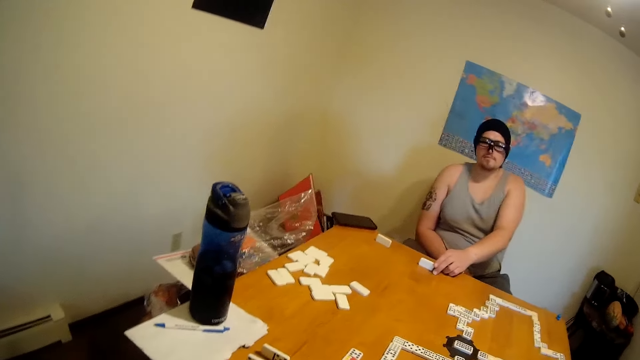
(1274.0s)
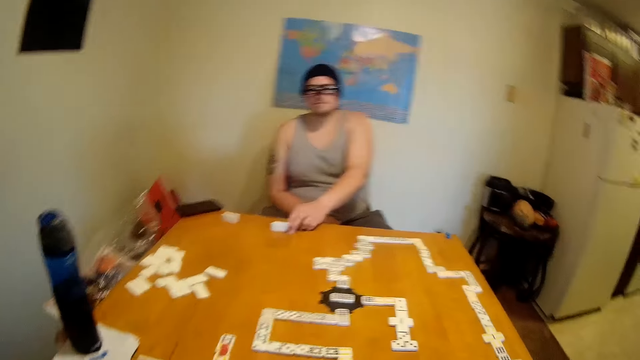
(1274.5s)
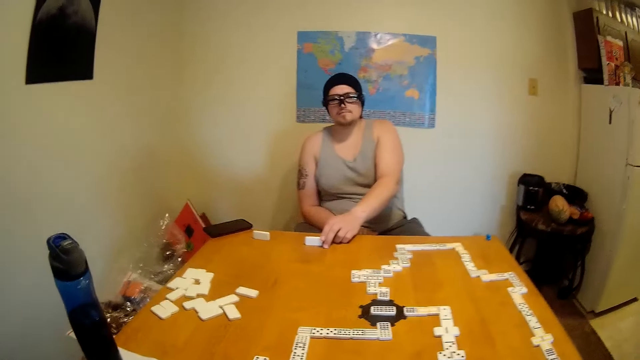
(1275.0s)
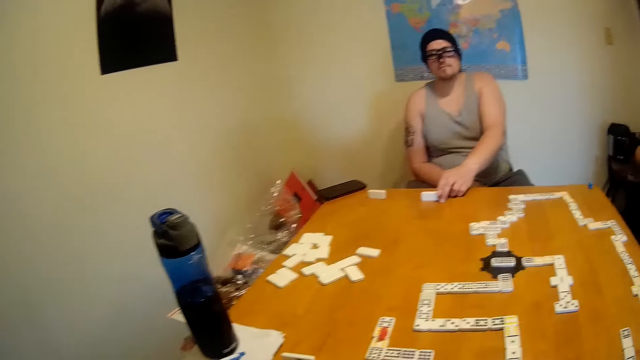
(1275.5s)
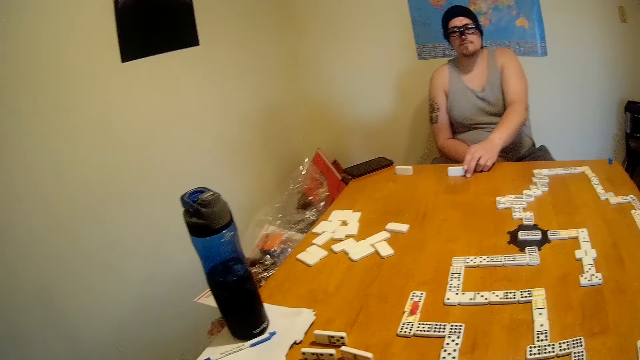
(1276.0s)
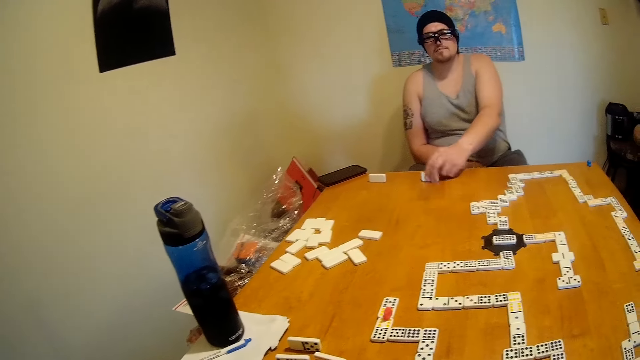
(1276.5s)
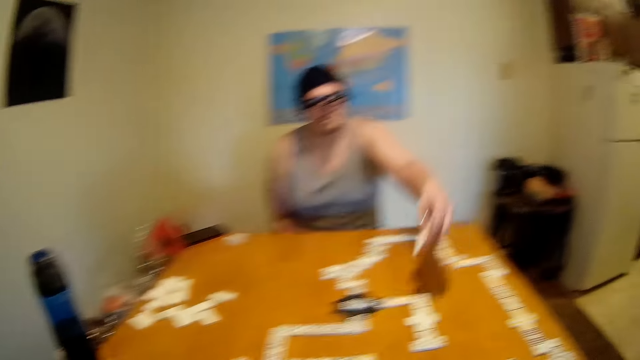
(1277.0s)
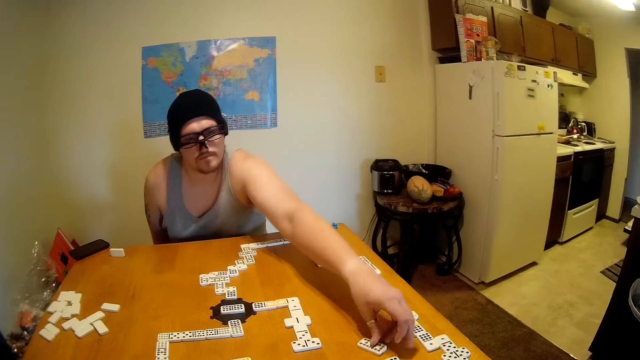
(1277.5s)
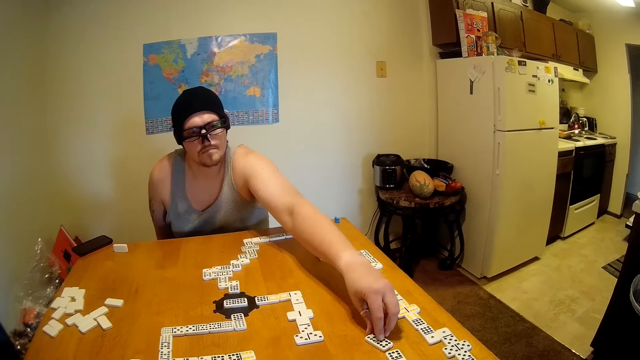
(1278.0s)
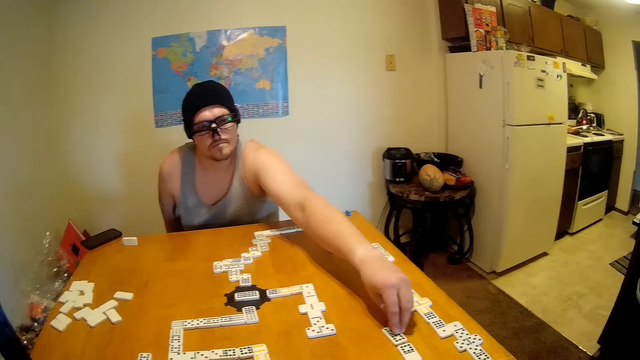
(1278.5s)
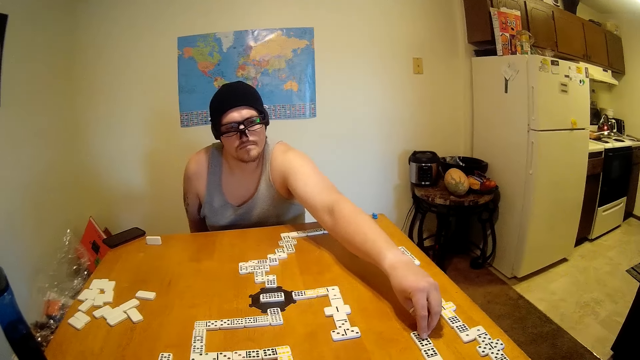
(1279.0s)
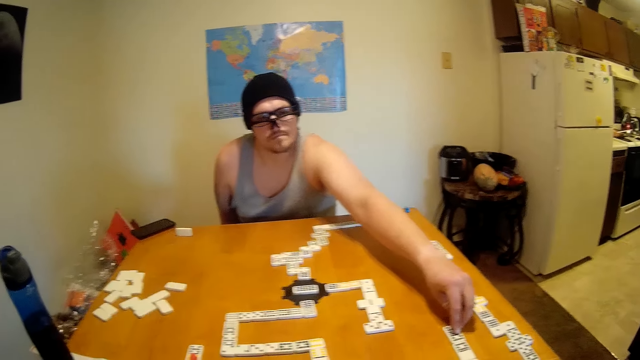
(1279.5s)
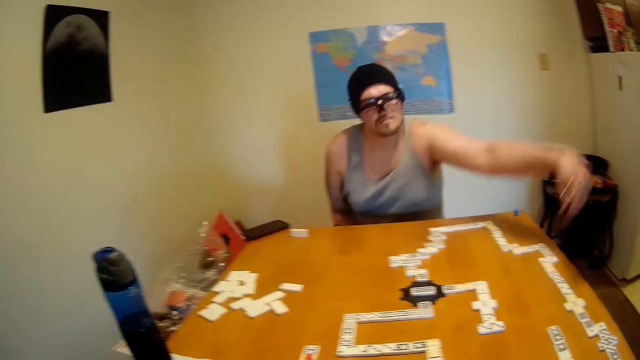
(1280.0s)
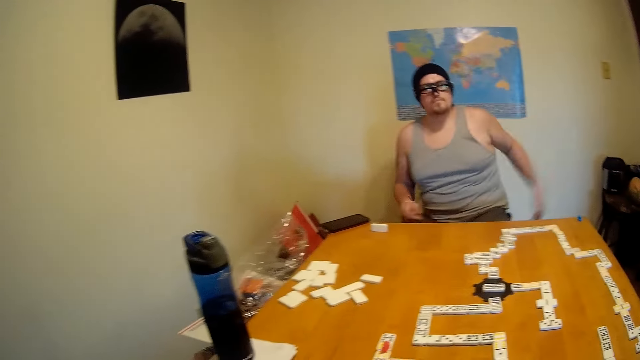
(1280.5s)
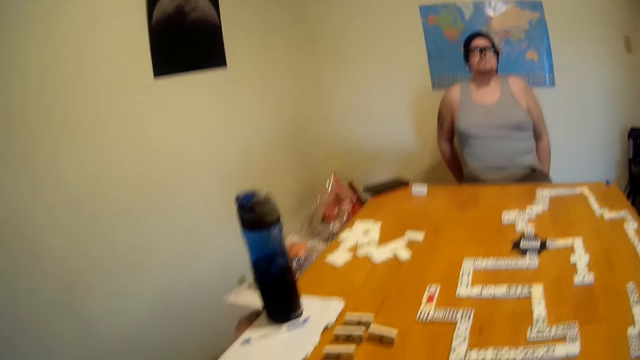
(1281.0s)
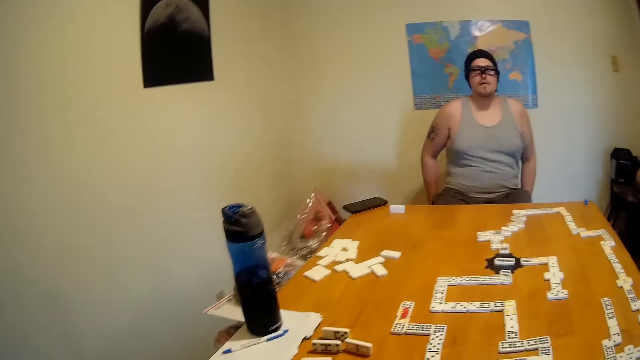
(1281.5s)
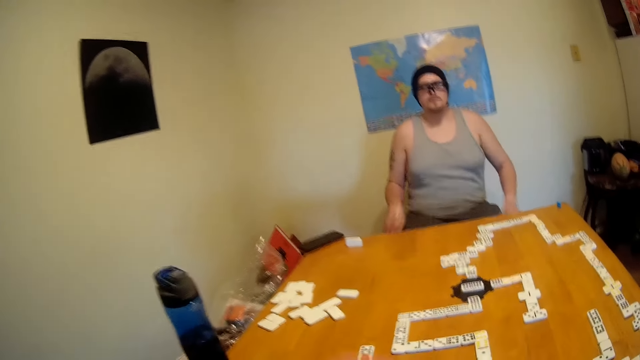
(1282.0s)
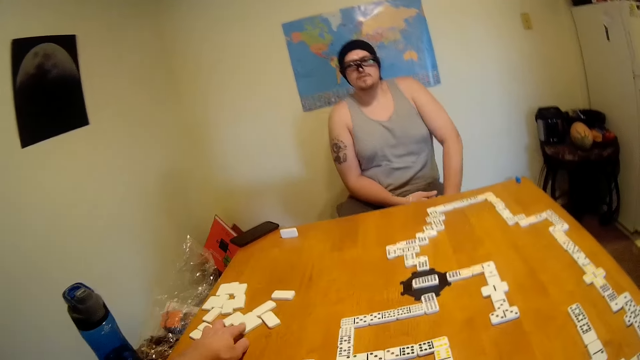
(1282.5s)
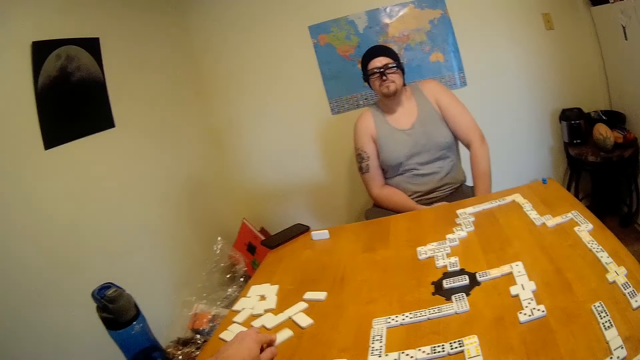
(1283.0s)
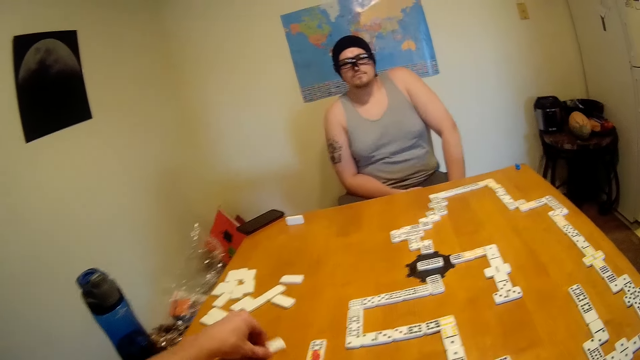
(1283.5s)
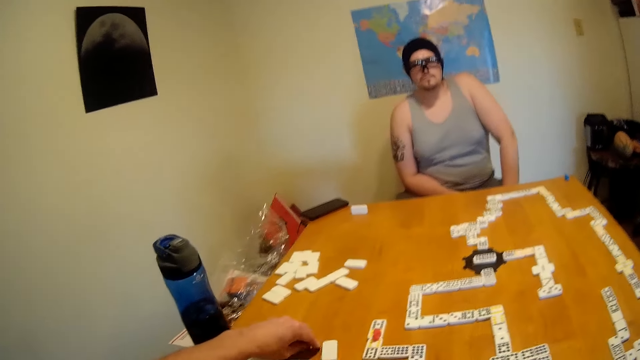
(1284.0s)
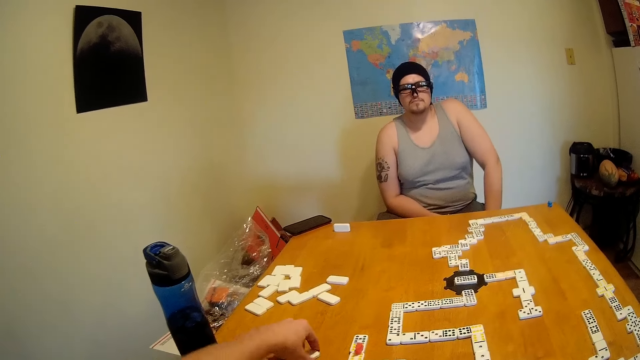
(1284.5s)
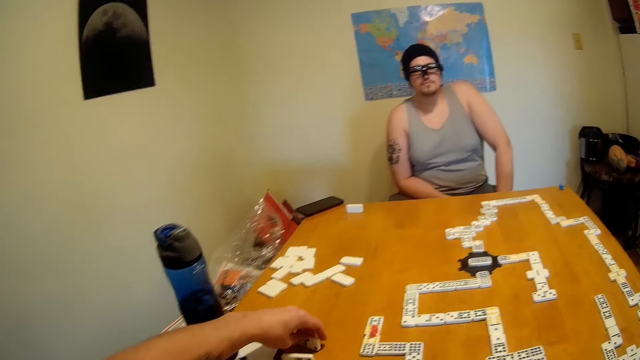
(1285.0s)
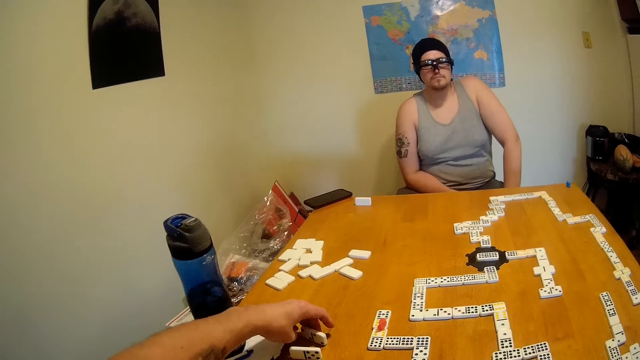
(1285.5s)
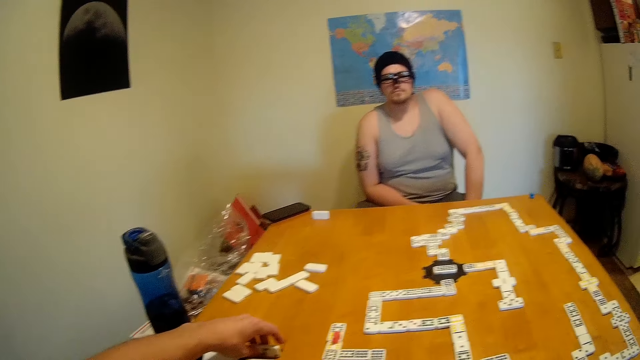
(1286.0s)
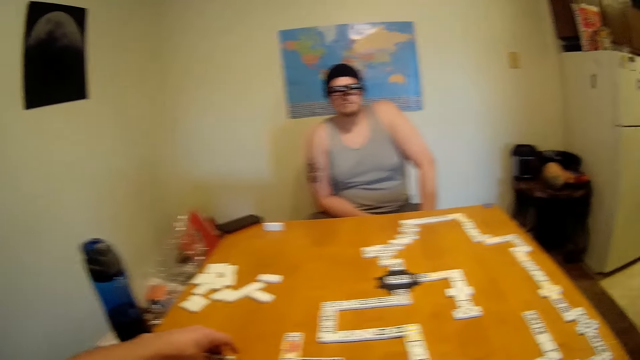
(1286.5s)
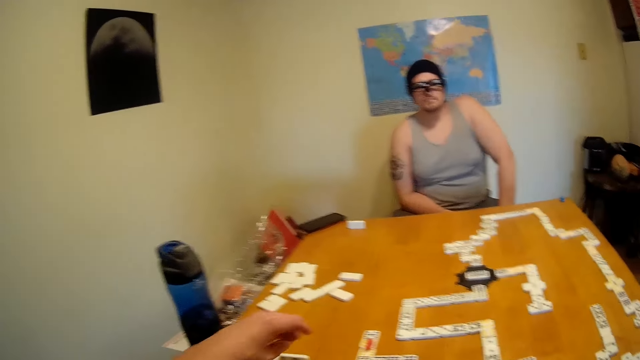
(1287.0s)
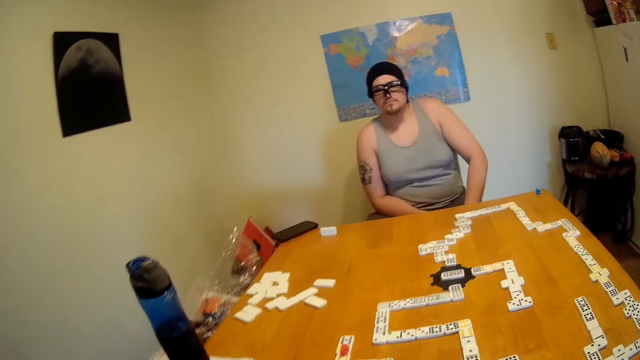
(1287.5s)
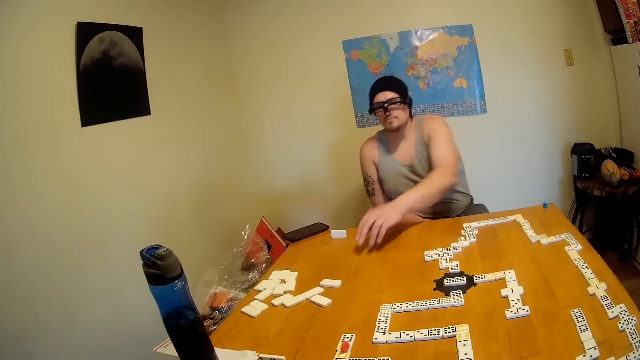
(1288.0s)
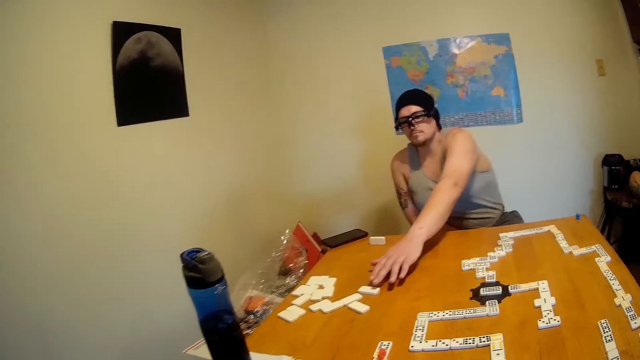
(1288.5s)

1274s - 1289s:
A man lifts a tile from the table. The man places the tile at the end of a domino chain. The camera wearer looks around the table. They move a tile on the table. They pick up a domino, put the domino on the table, and hold the domino.

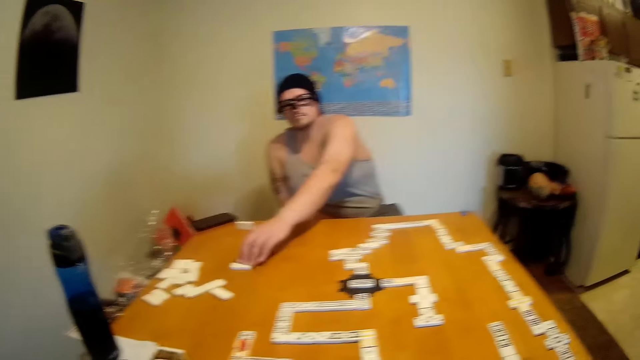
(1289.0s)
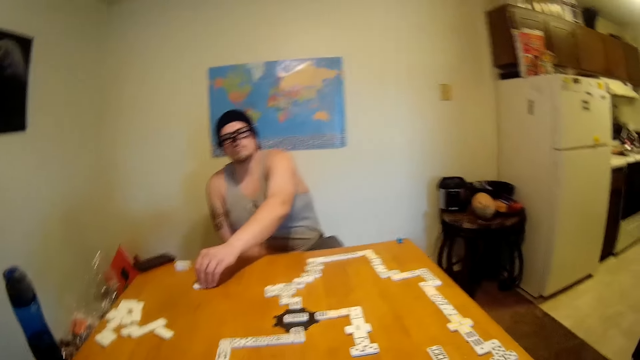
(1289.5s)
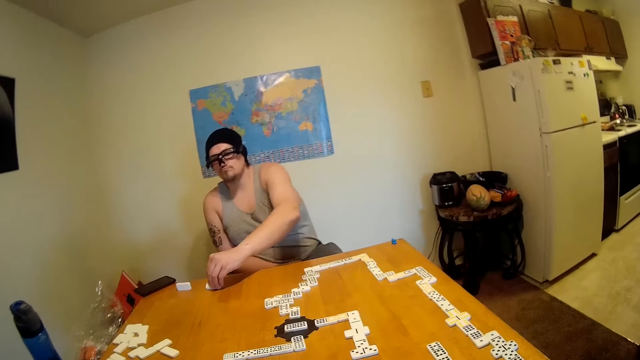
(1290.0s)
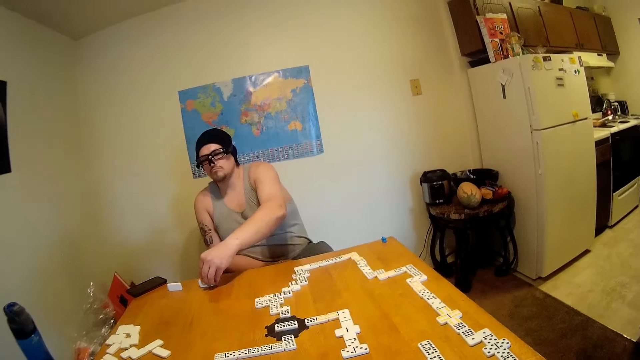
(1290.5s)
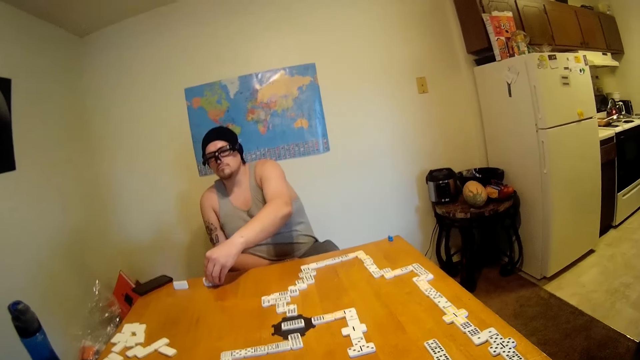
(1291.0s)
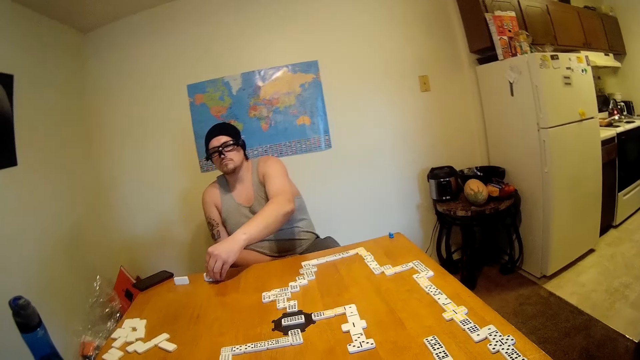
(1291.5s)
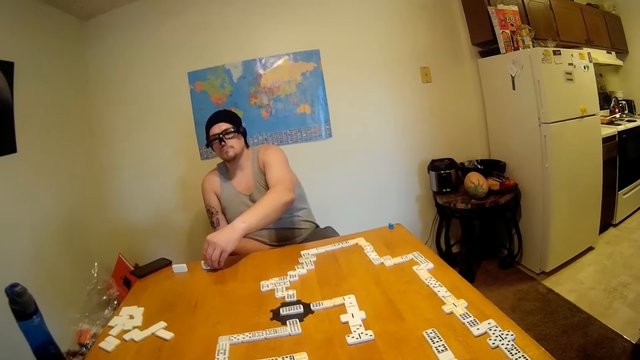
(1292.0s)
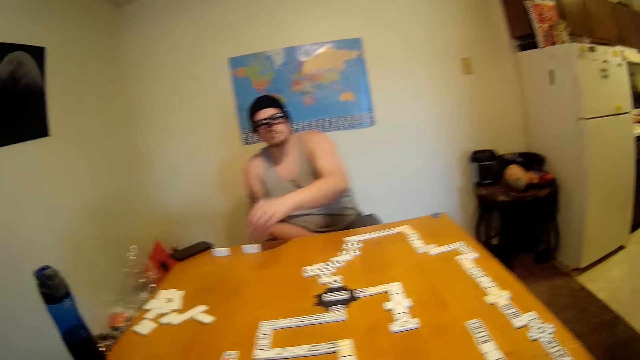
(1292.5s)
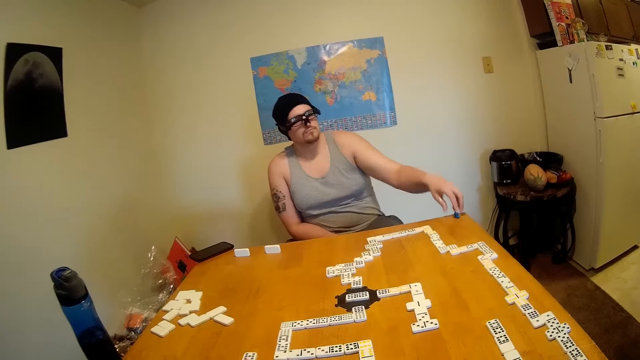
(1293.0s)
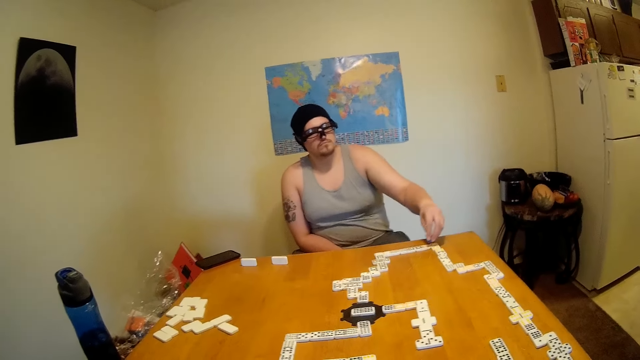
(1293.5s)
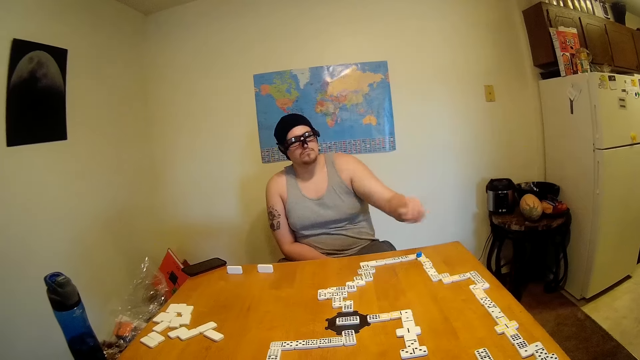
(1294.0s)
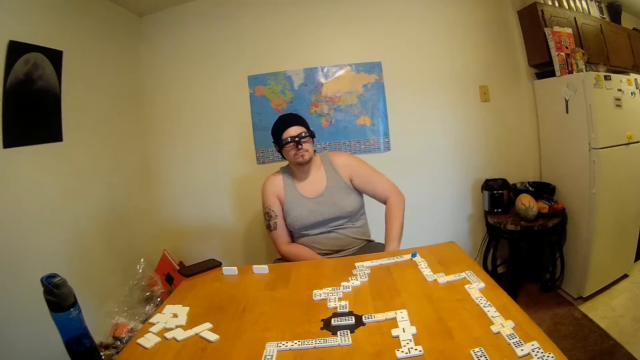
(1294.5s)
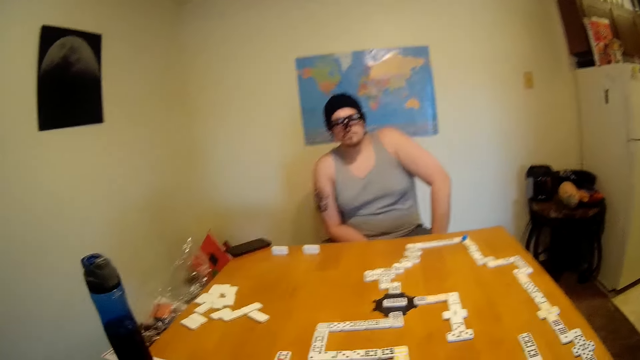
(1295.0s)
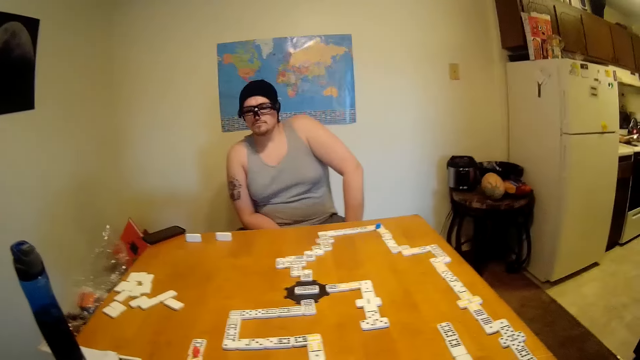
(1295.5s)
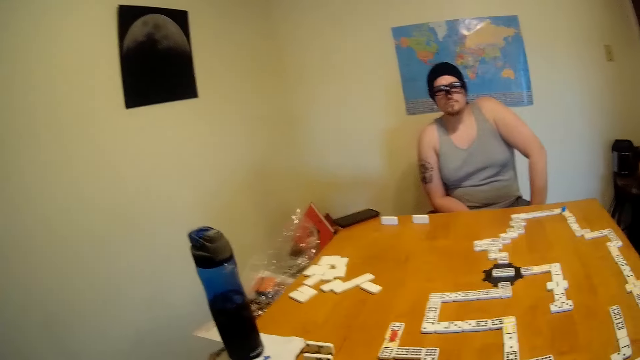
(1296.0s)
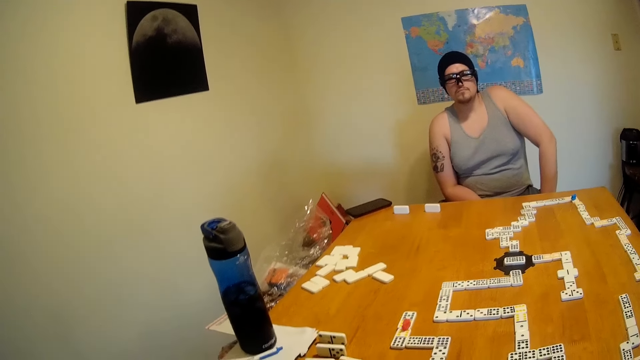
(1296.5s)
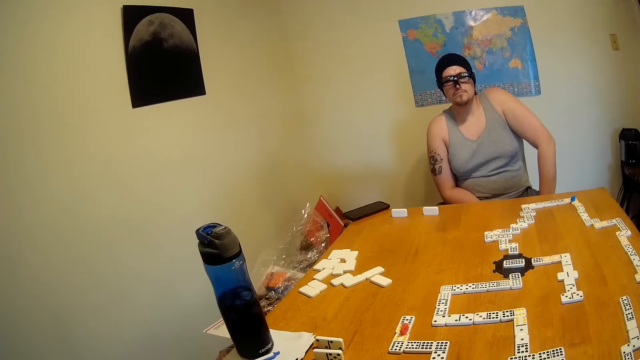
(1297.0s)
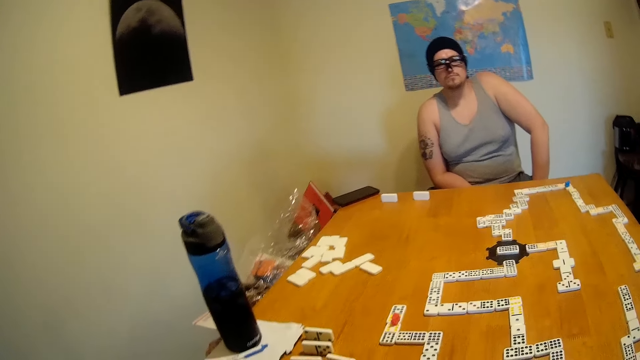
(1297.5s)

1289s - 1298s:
A man moves a tile or domino on the table. The man holds the domino. The man lifts a marker from the table and places the marker on the domino chain. The camera wearer looks around the table.
